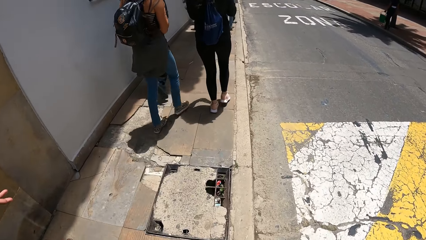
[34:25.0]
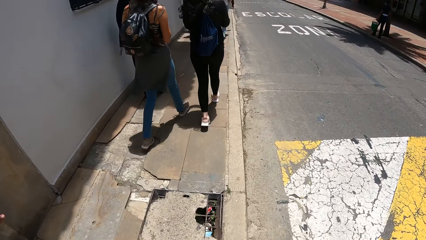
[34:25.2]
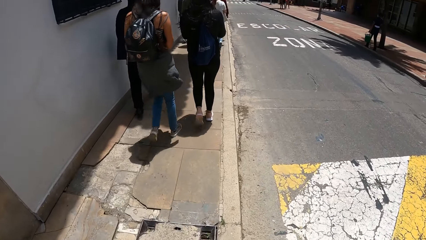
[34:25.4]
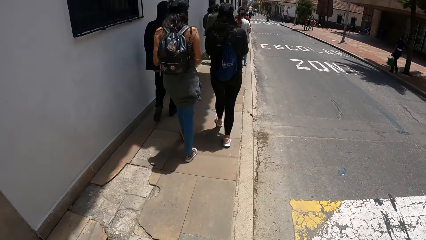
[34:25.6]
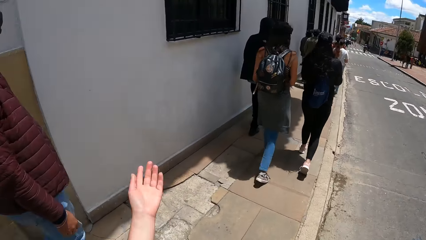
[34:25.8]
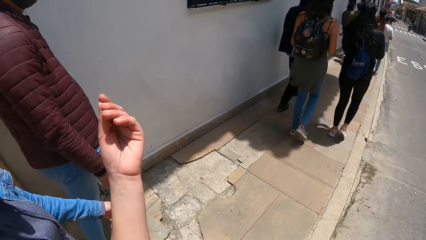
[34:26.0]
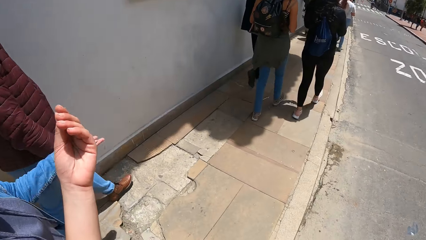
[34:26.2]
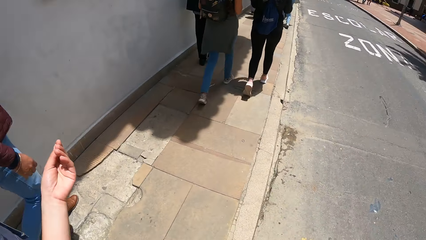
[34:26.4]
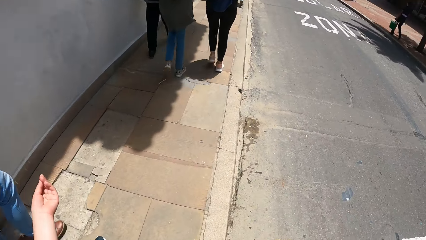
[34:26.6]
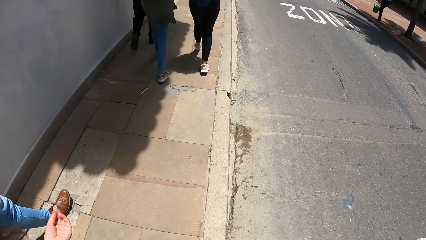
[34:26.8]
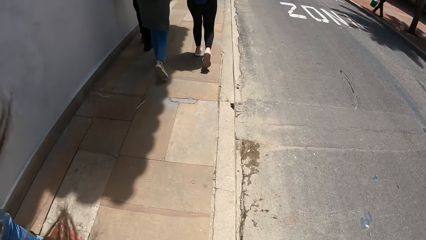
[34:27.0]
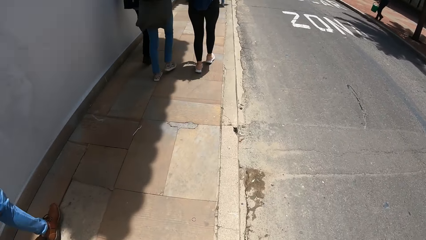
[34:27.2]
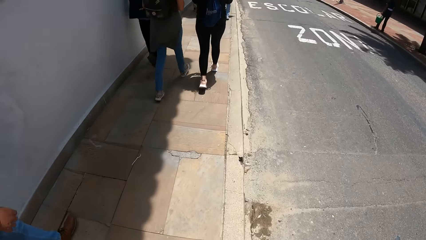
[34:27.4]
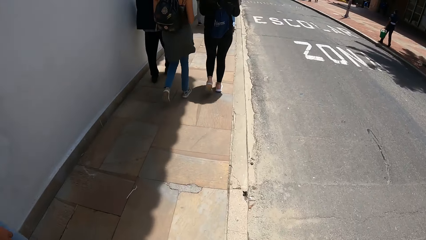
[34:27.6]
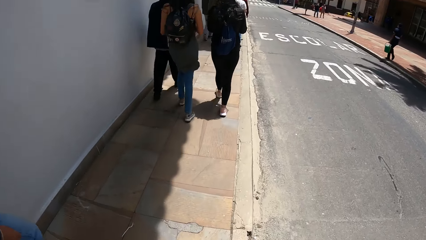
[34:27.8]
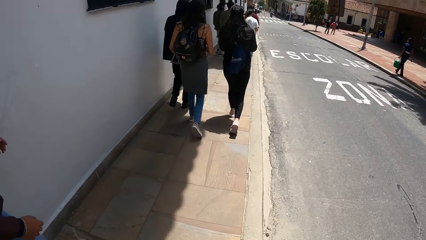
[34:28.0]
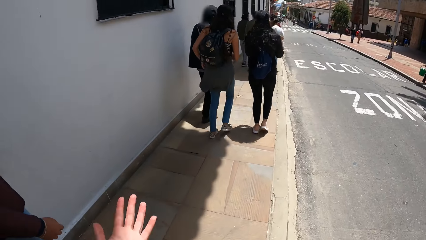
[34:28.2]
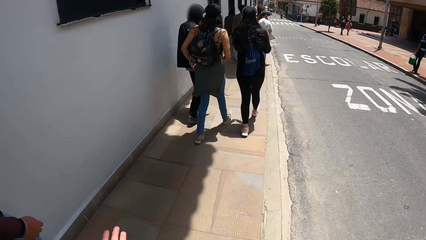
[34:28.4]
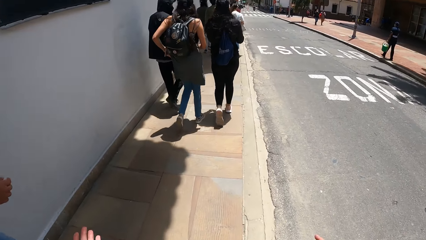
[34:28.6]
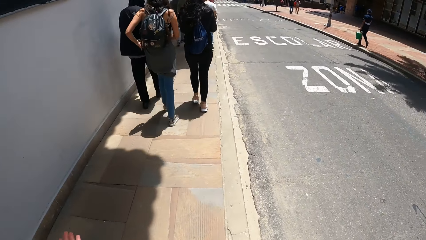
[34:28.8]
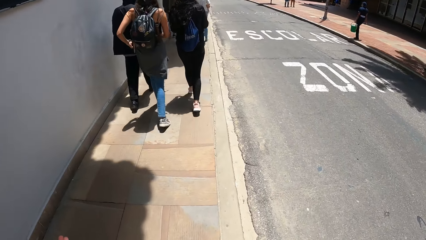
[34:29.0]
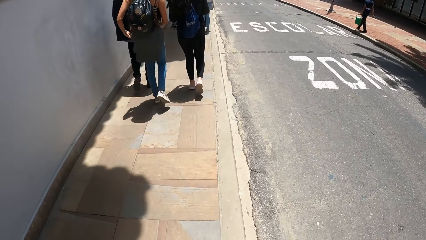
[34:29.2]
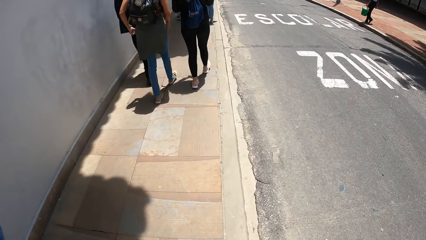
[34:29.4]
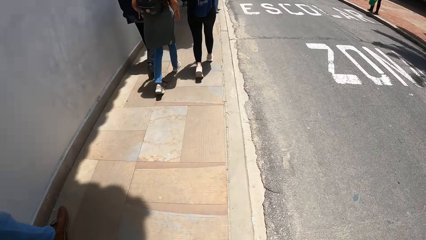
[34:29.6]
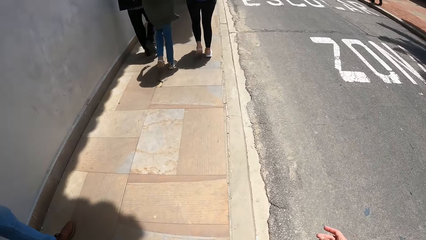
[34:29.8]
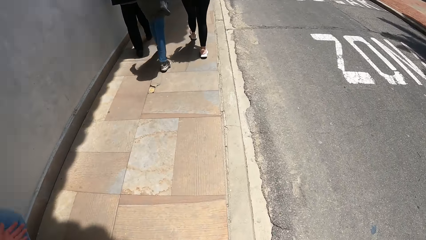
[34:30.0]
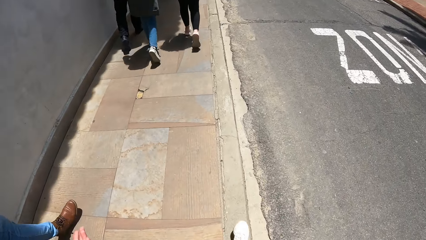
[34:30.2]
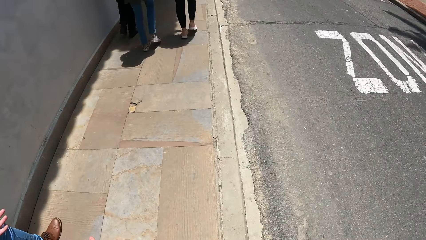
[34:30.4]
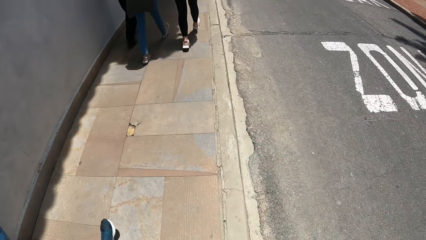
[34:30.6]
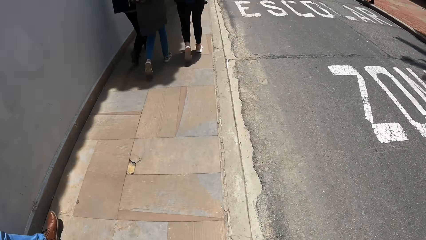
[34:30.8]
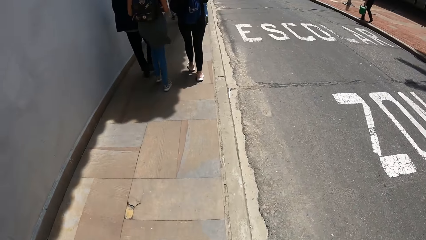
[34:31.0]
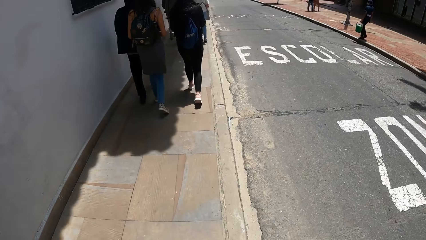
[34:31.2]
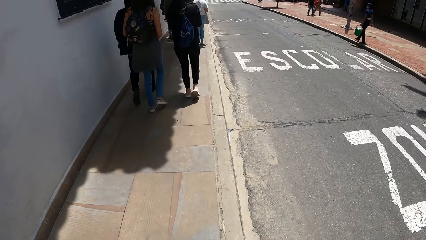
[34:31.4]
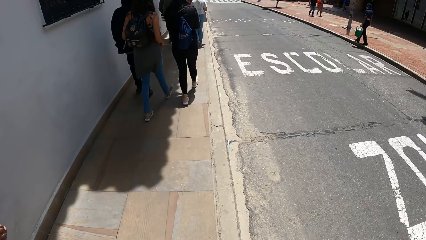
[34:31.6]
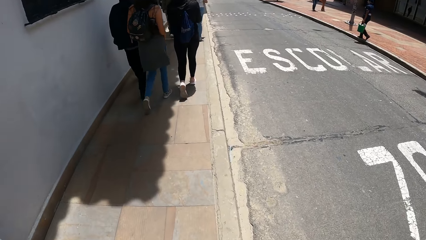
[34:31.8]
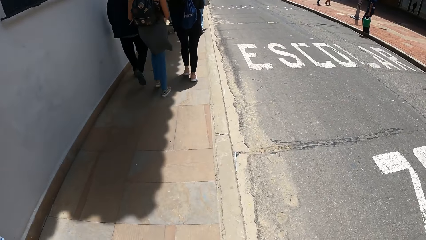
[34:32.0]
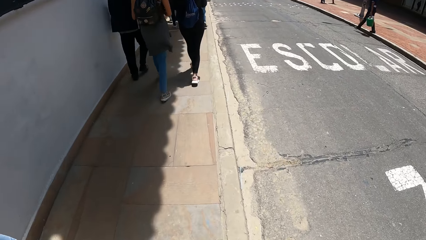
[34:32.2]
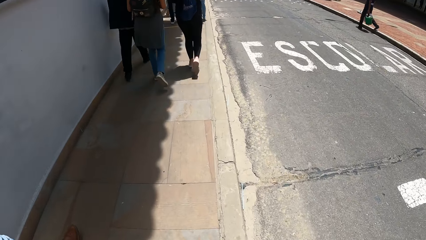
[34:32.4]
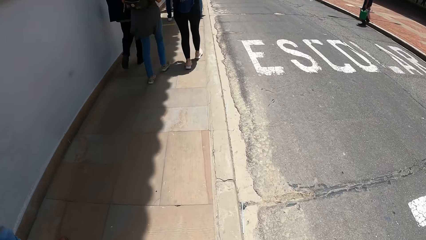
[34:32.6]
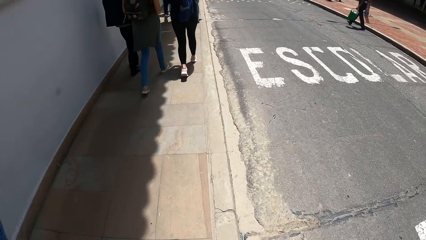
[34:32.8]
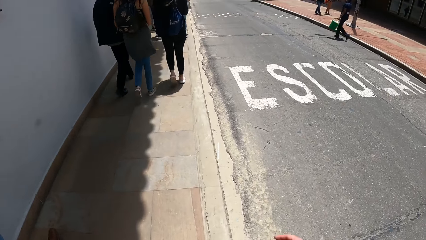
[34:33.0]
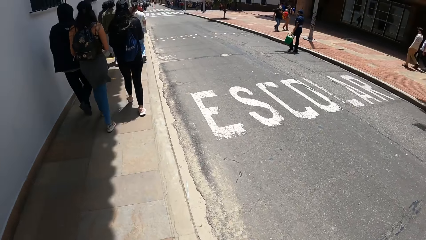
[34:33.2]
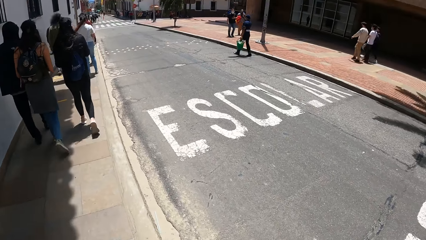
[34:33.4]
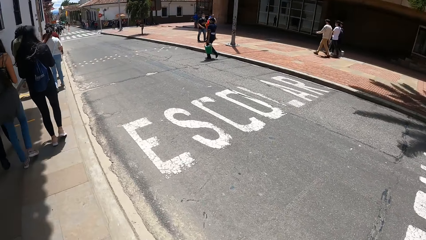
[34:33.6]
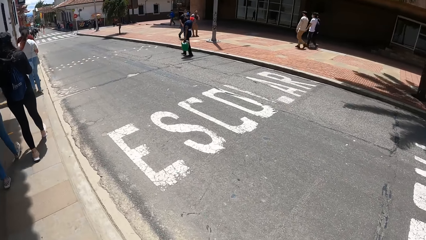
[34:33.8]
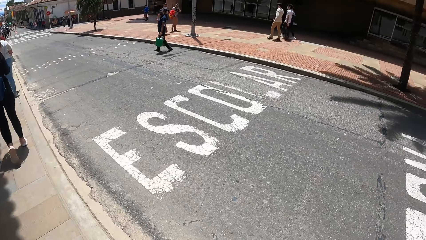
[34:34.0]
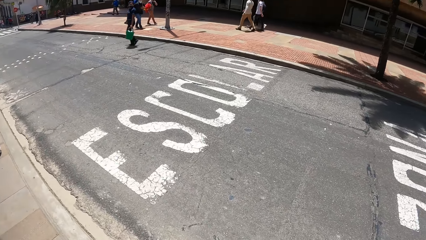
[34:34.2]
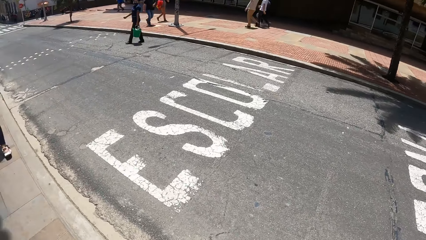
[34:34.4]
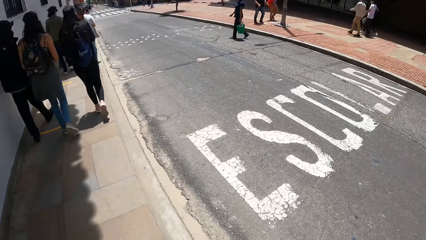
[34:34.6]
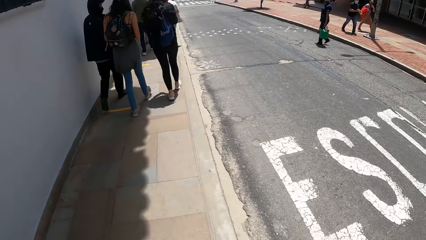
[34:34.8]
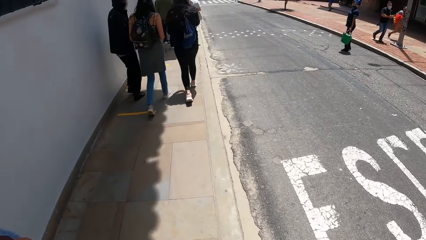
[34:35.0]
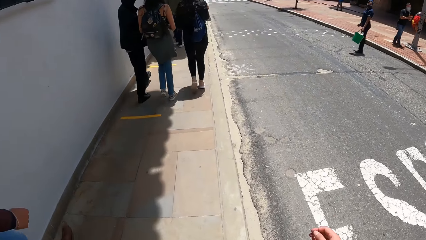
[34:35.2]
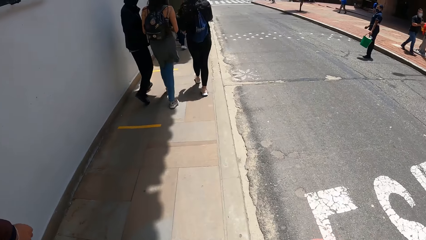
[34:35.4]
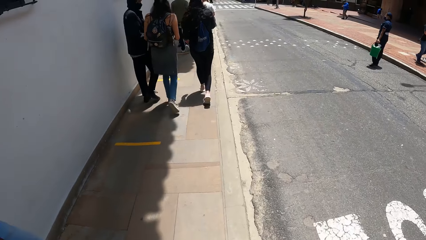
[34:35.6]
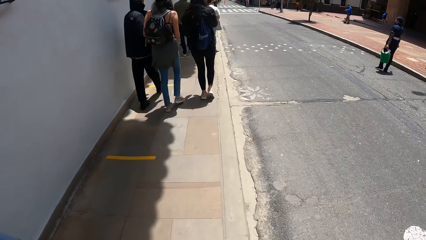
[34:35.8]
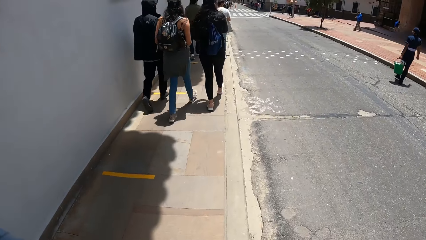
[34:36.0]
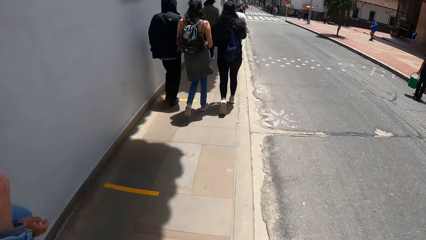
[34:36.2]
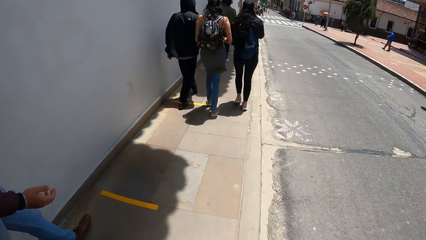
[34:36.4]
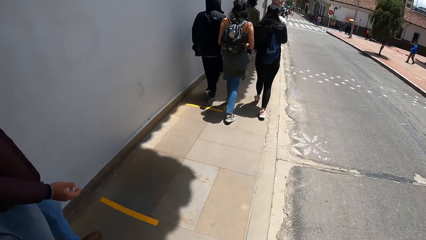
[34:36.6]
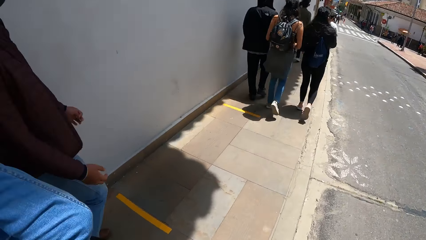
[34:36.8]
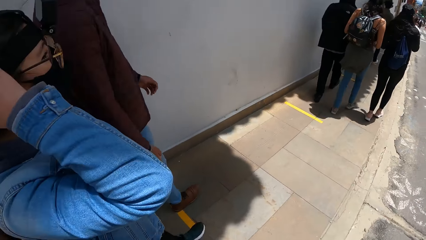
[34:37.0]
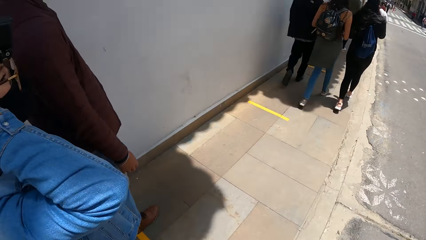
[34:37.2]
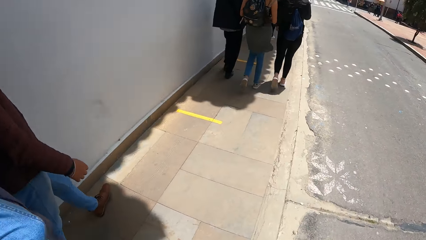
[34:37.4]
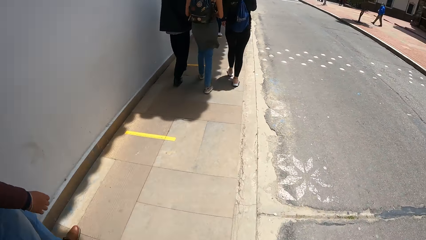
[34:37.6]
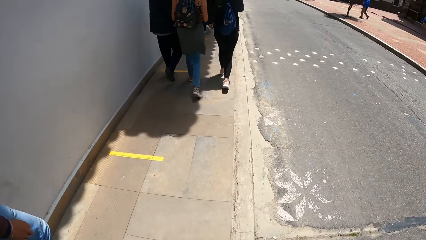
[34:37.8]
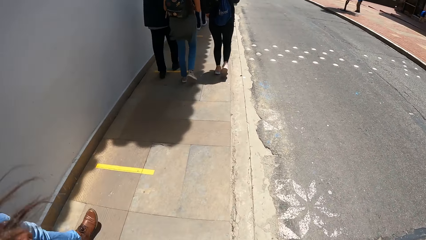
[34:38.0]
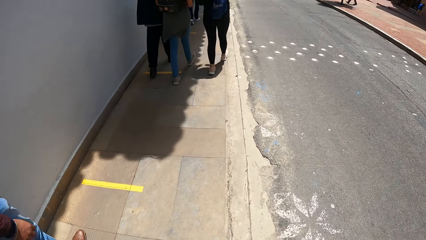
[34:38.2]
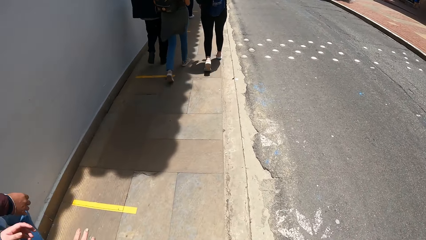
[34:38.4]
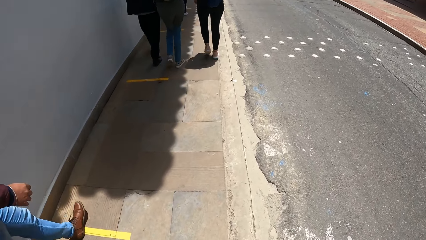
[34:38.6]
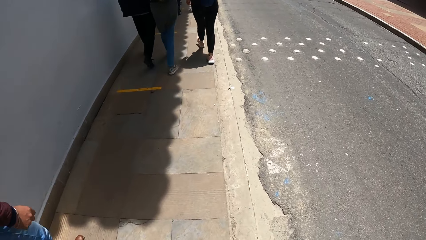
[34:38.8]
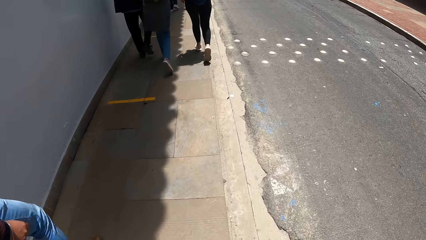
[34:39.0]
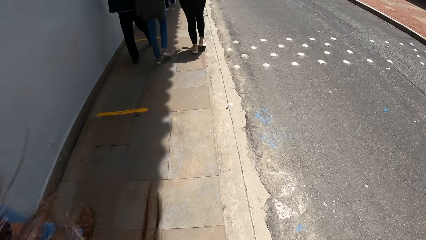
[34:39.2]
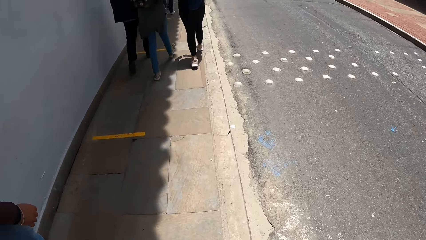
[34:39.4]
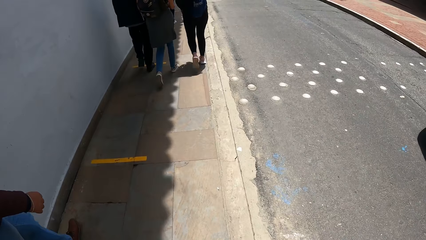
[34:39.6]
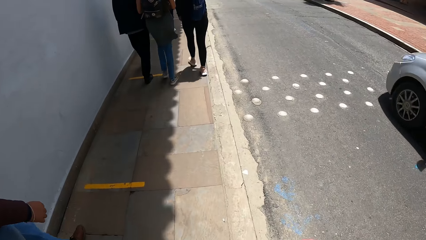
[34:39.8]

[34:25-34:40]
The woman touches her hair with her right hand.
